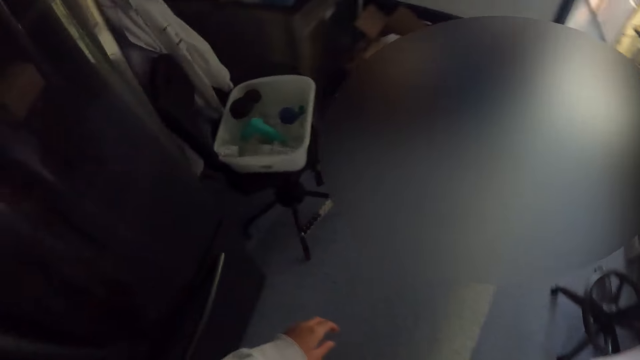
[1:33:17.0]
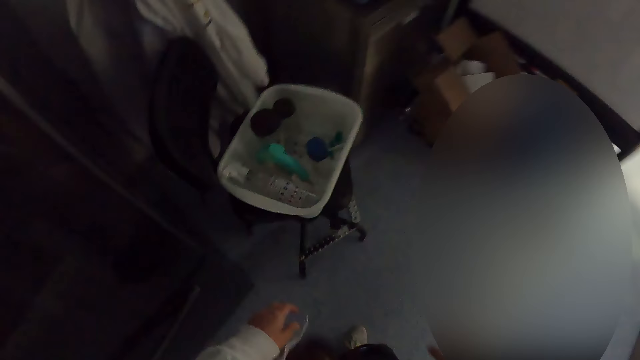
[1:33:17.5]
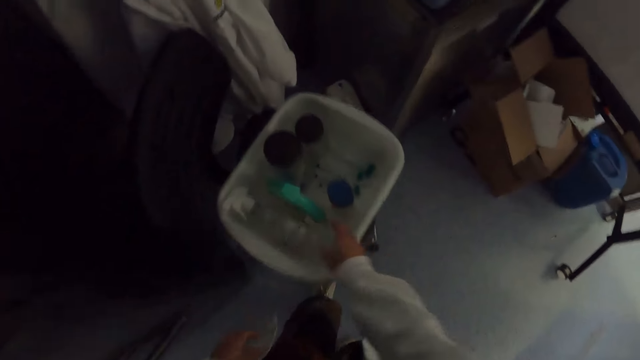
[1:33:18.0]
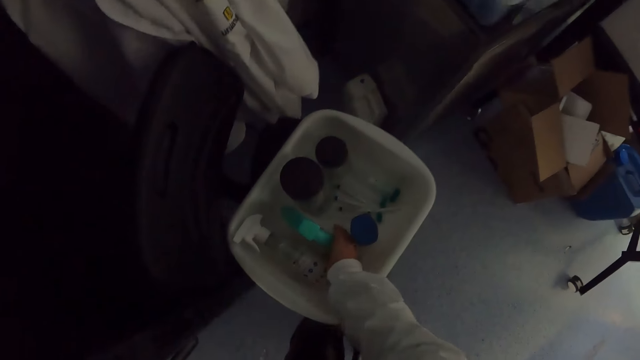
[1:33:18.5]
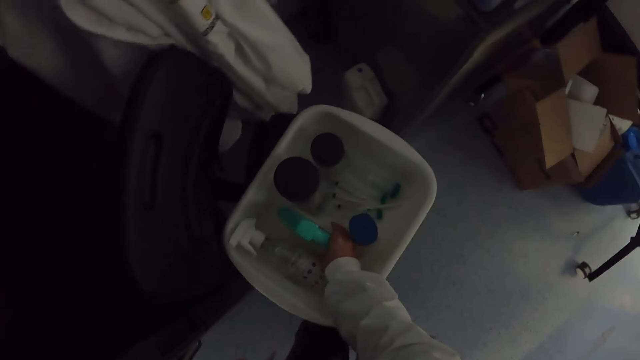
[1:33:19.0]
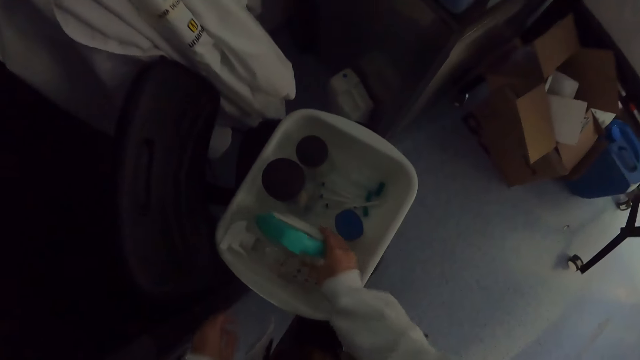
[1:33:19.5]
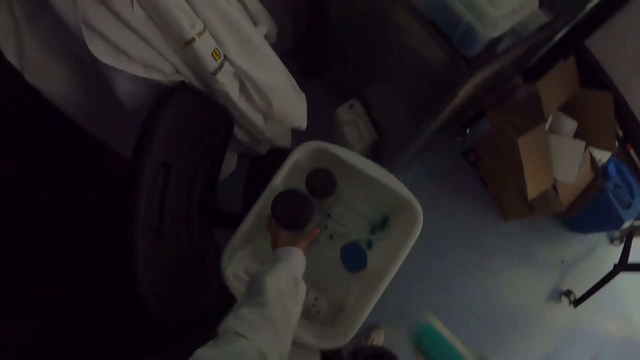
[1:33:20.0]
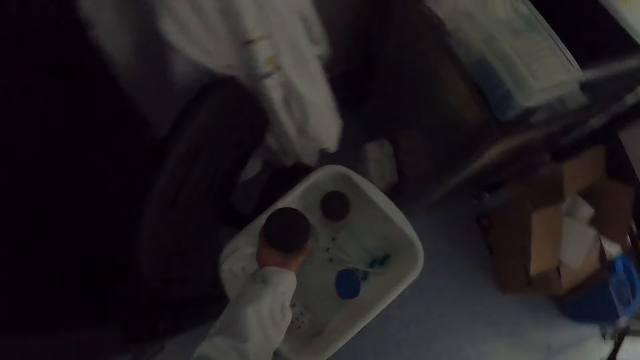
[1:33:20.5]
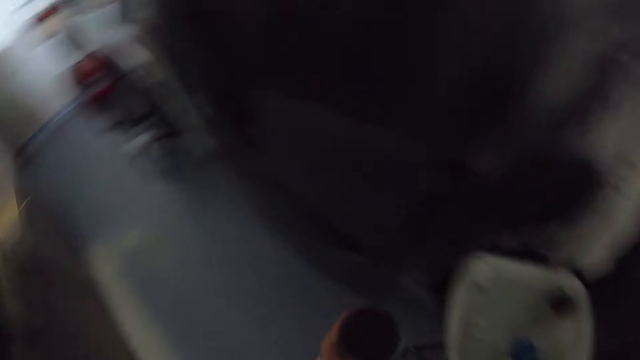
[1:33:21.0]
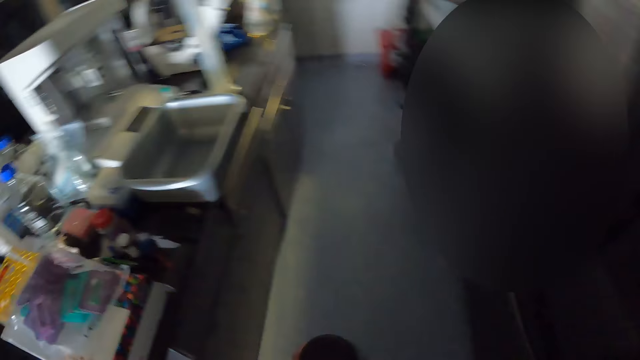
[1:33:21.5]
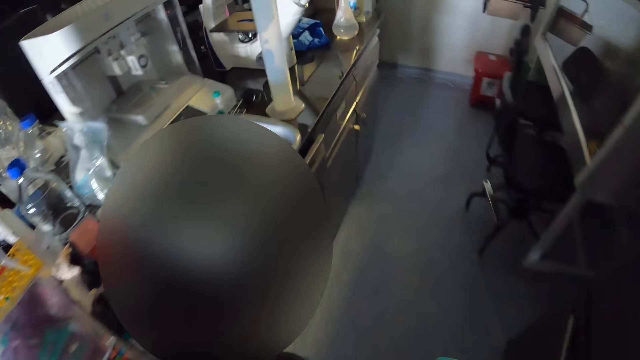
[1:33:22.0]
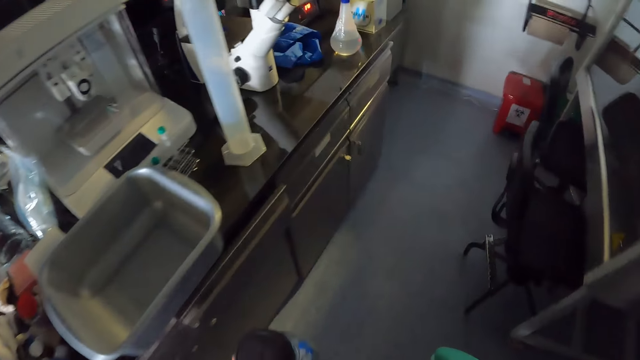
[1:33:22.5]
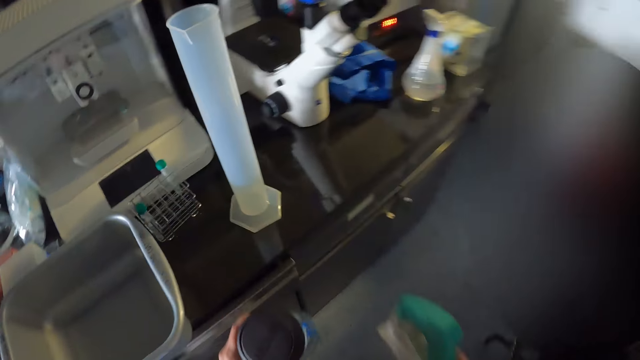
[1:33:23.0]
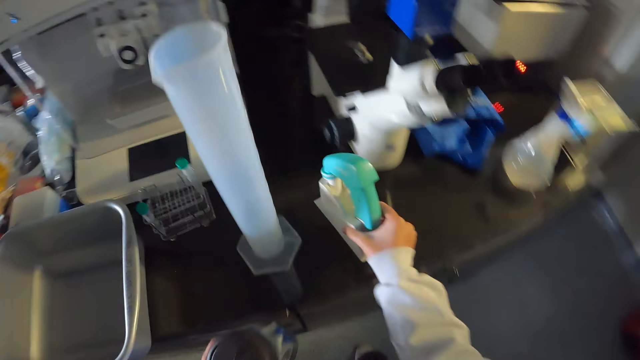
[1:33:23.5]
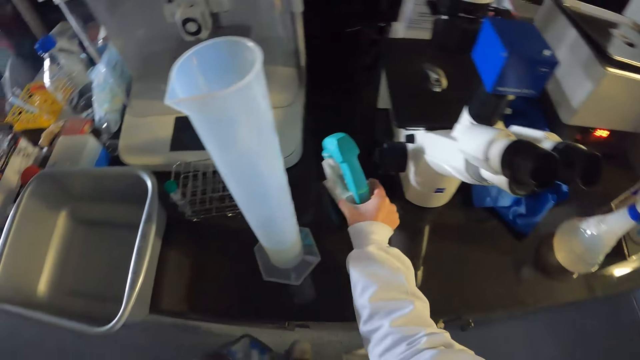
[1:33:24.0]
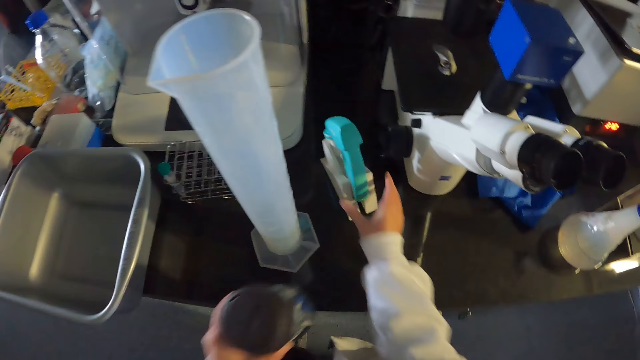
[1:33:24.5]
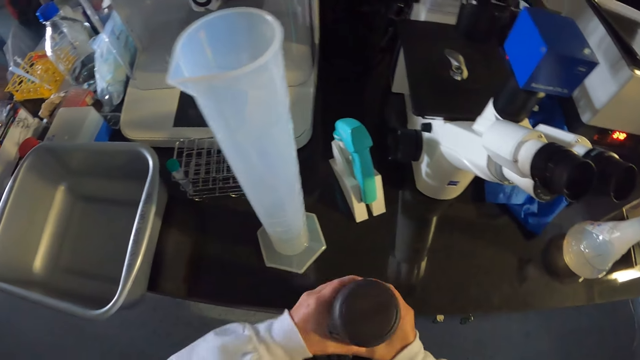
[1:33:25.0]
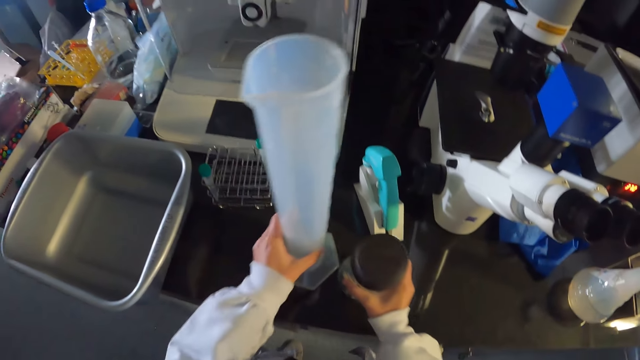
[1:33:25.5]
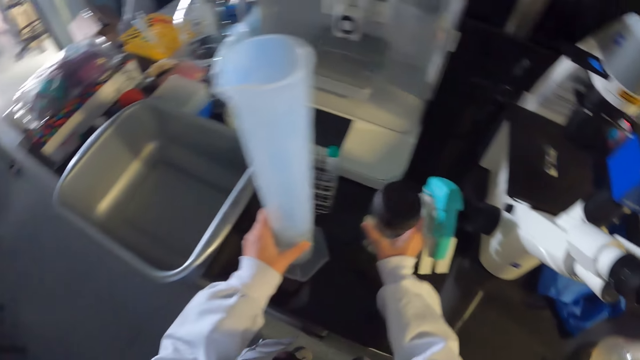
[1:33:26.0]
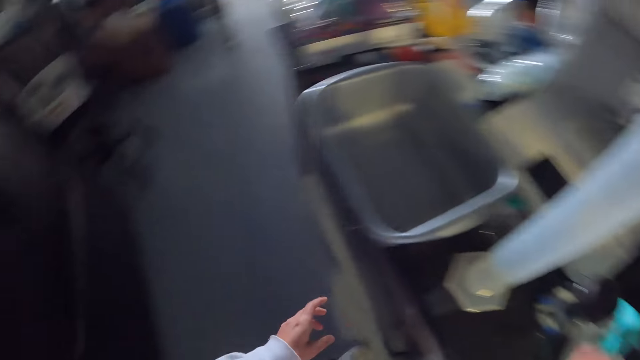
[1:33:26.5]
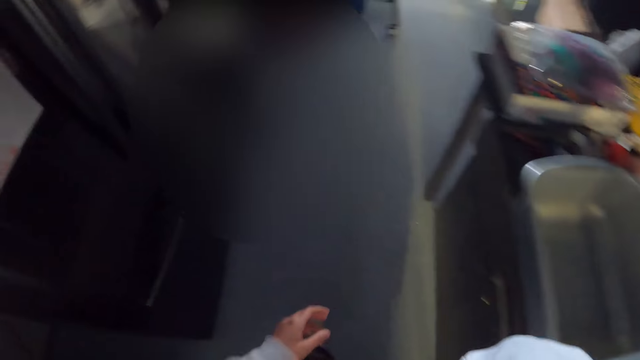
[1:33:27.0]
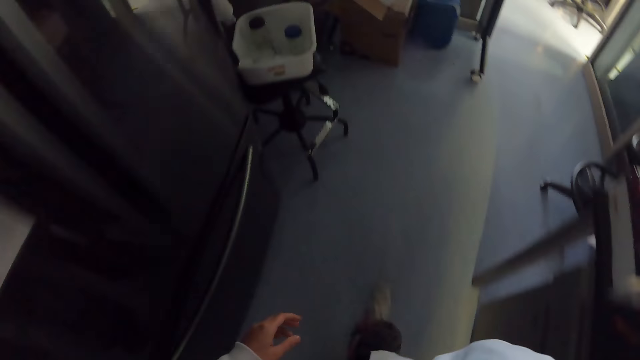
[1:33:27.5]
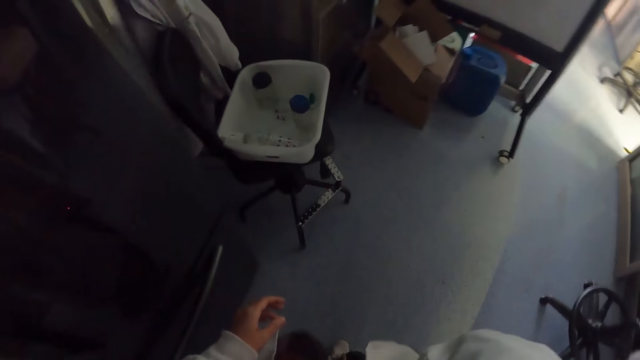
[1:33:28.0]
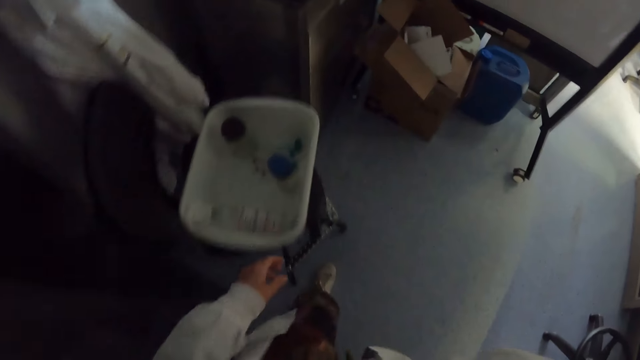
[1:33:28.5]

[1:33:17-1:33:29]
The camera wearer picks something from the plastic tray. They pick the container from the plastic tray. They walk around. They put the object on the table. They push the measuring cylinder. They pick the container on the table. They place the container on the table. They walk around.

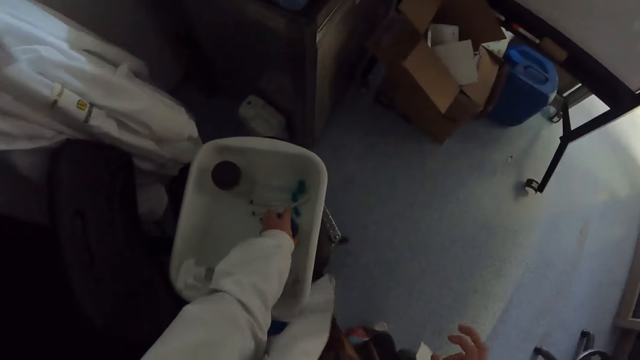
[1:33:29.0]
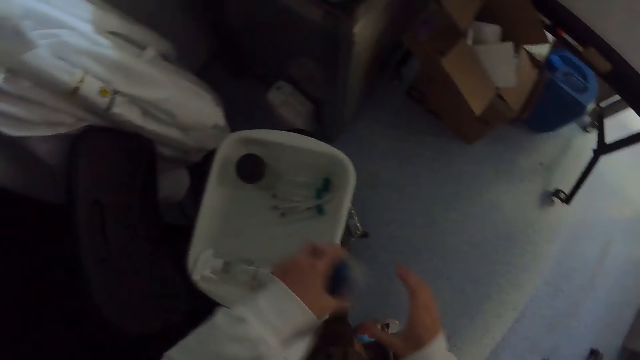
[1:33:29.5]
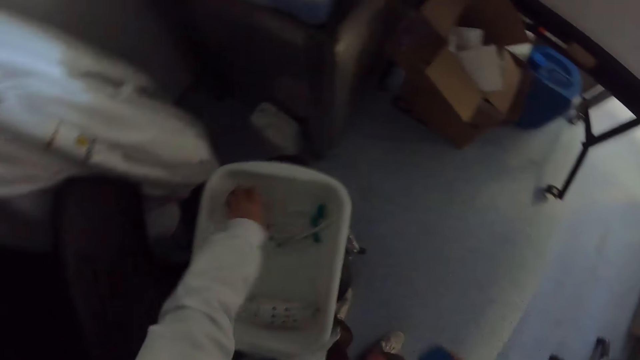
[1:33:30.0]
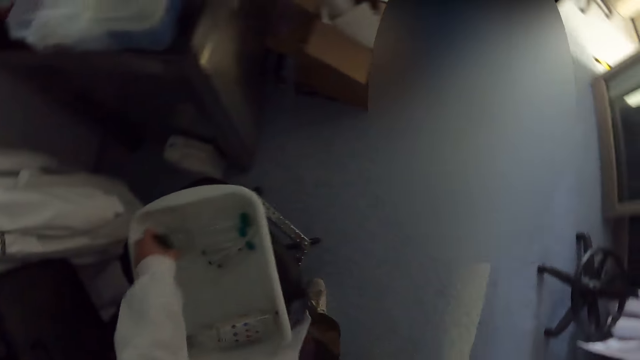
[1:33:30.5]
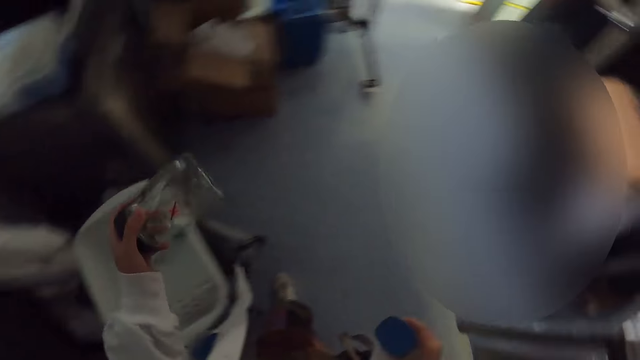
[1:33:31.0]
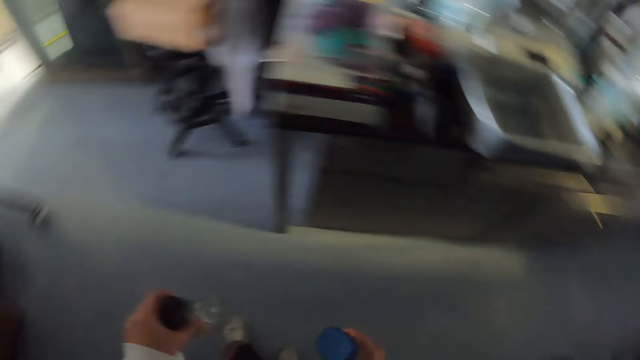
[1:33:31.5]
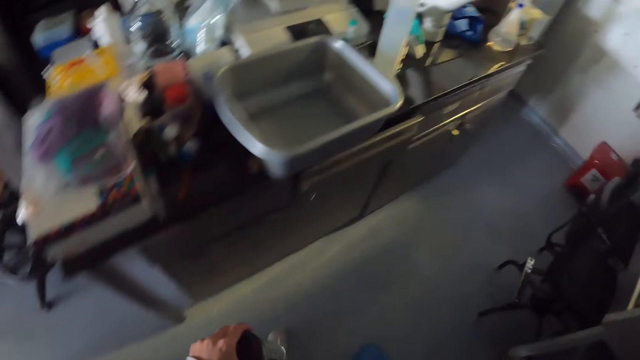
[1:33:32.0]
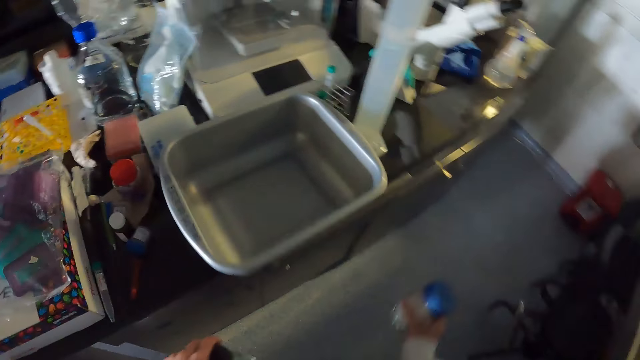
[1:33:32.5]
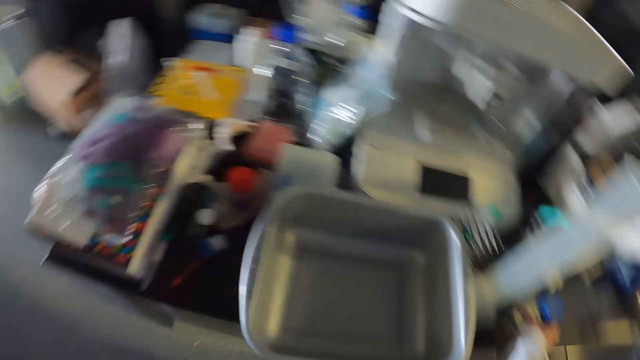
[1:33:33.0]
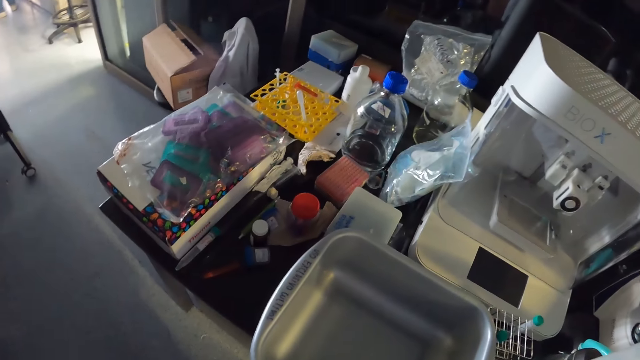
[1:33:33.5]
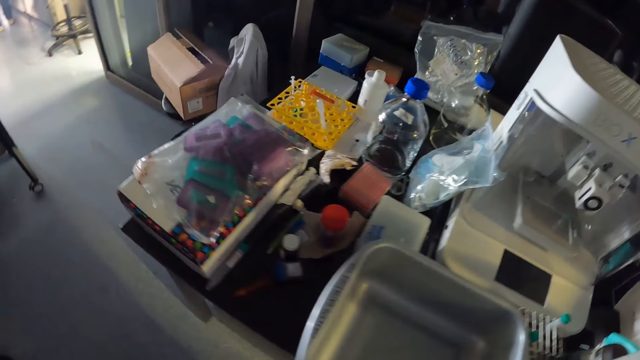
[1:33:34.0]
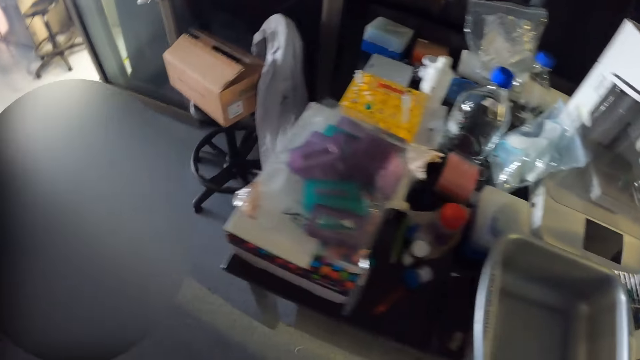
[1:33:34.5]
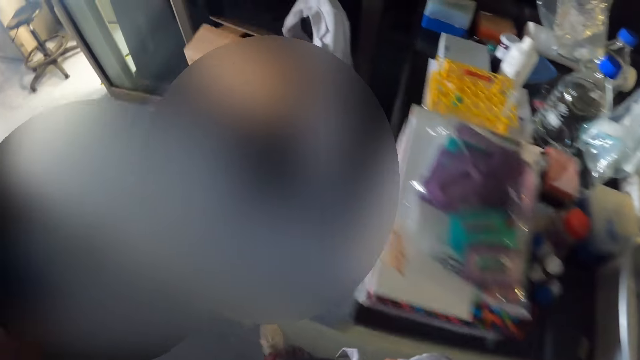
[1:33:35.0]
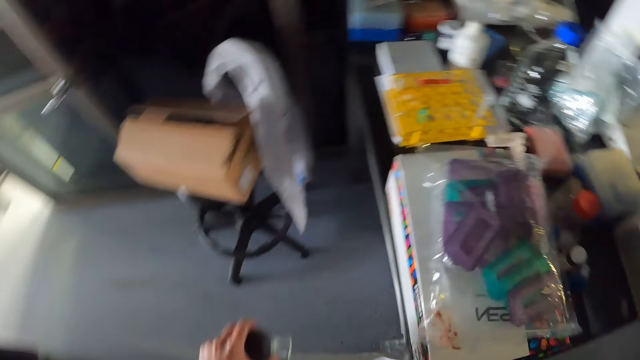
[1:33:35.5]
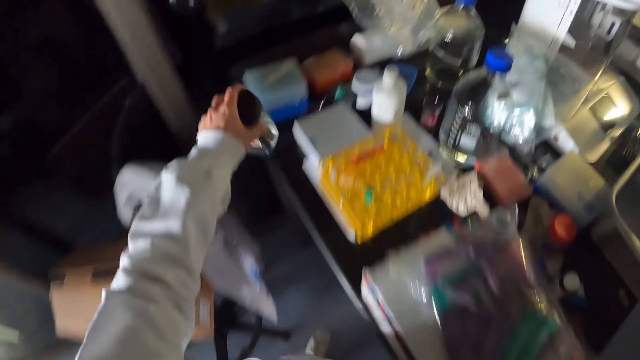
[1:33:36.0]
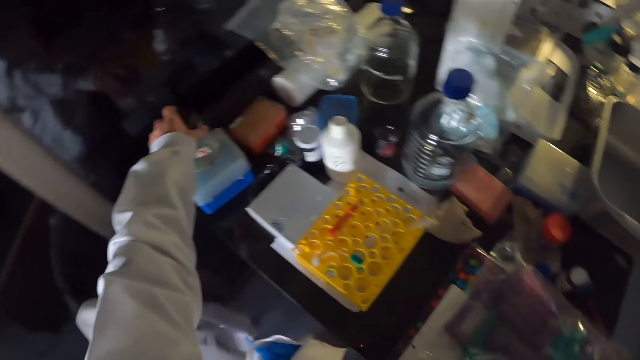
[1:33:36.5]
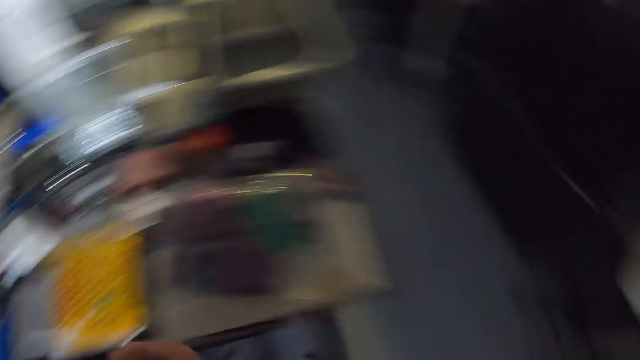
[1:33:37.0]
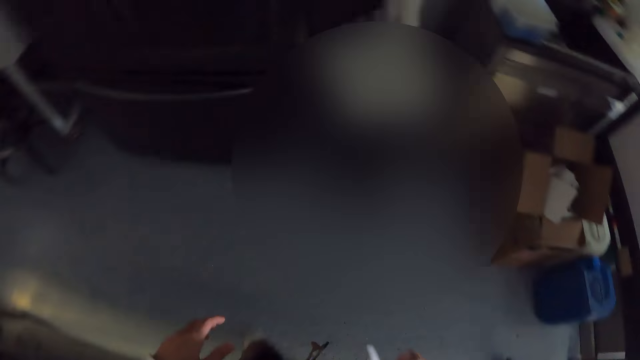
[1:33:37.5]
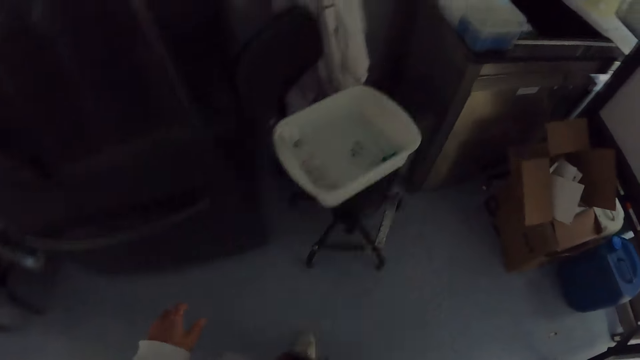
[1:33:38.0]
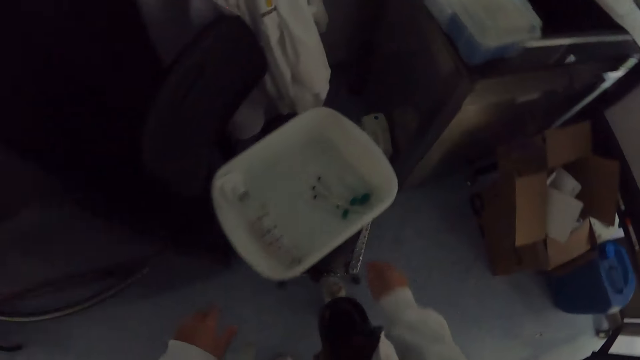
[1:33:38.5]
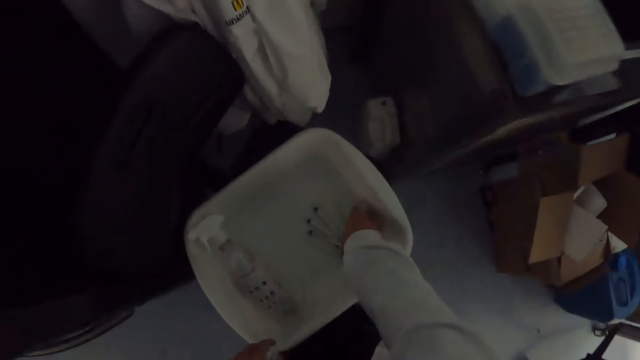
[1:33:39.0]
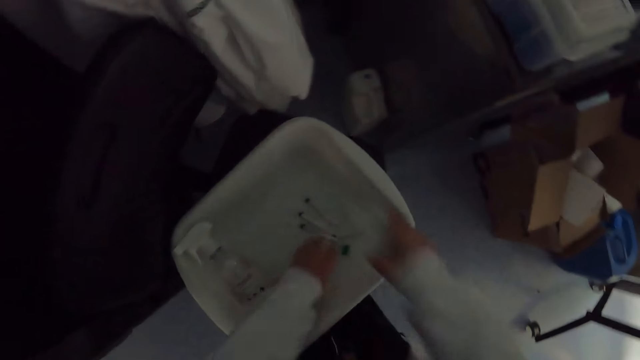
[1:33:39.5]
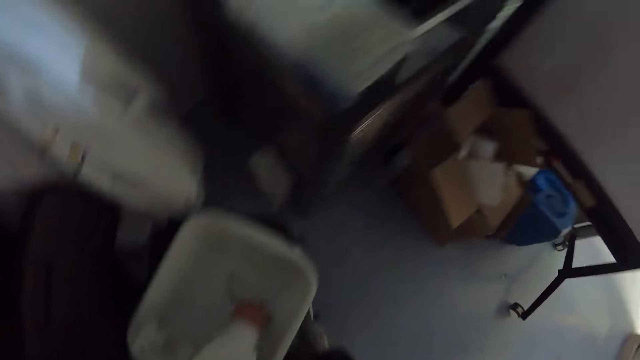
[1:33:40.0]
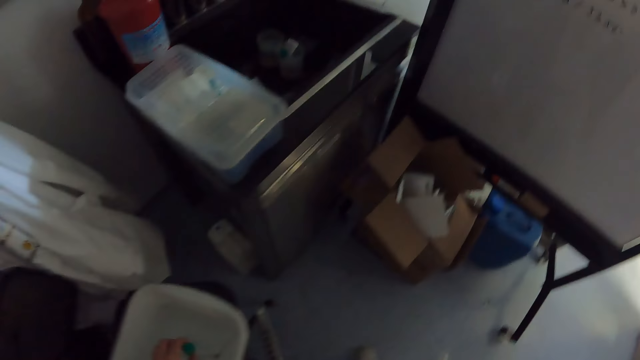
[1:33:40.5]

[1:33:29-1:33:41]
The camera wearer picks the glass containers from the tray. They walk around. They put the container on the table. They walk around. They put the glass containers on top of a plastic container on the table. They walk around. They pick the bottle specimen from the tray.
